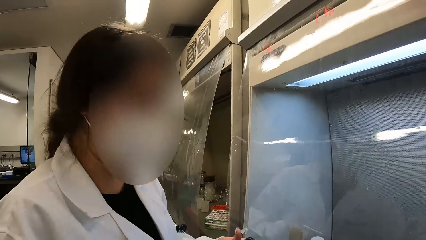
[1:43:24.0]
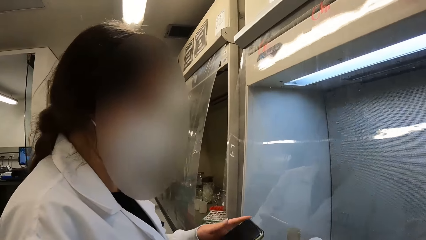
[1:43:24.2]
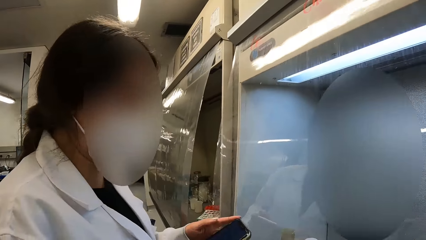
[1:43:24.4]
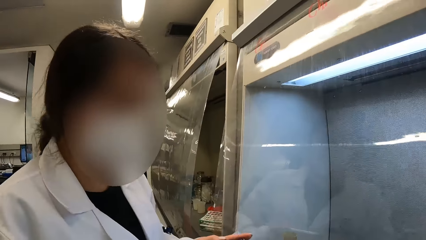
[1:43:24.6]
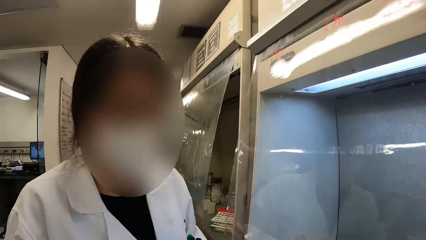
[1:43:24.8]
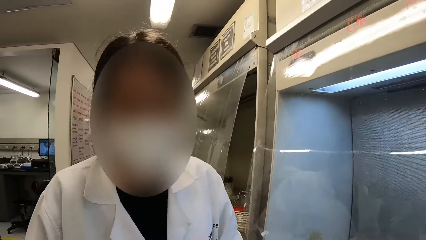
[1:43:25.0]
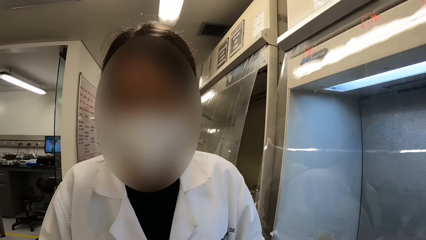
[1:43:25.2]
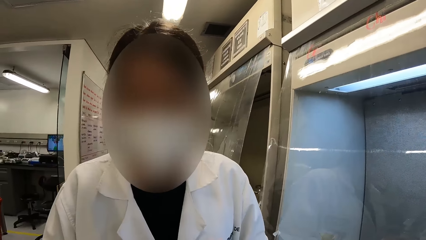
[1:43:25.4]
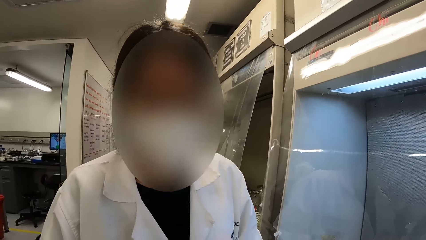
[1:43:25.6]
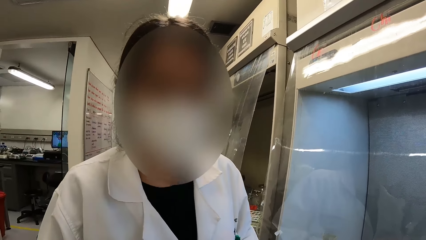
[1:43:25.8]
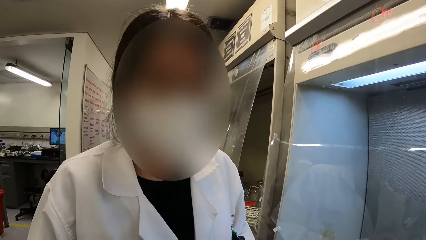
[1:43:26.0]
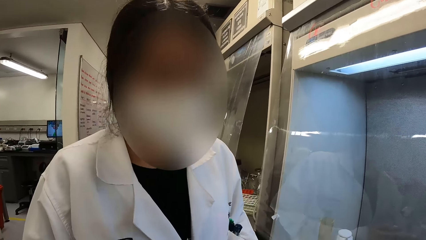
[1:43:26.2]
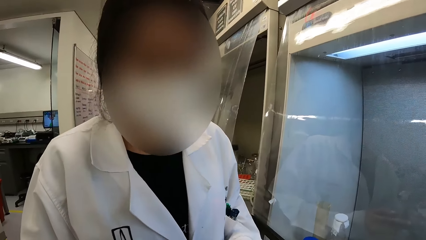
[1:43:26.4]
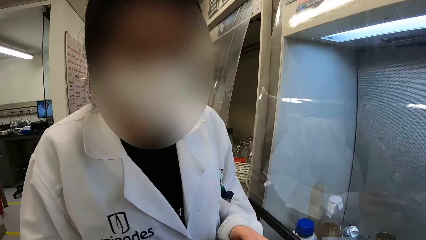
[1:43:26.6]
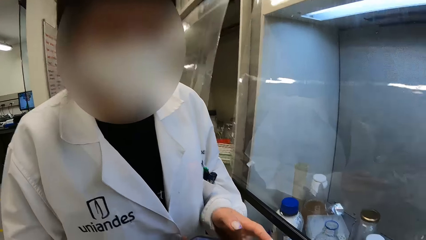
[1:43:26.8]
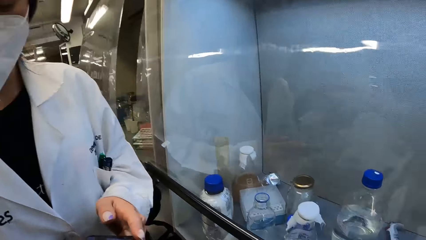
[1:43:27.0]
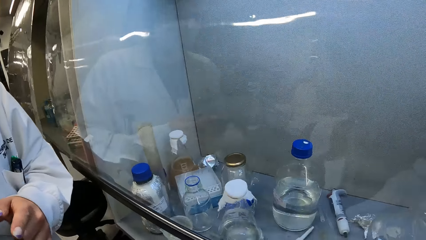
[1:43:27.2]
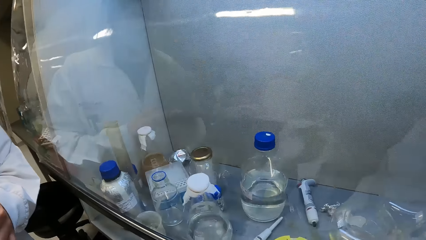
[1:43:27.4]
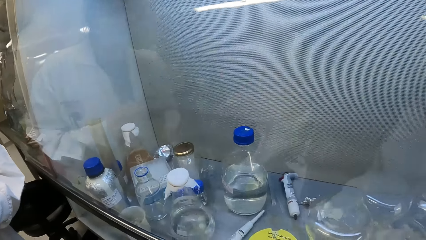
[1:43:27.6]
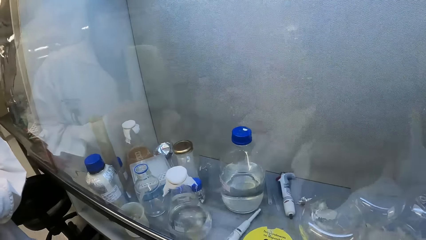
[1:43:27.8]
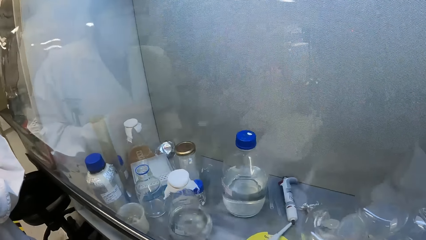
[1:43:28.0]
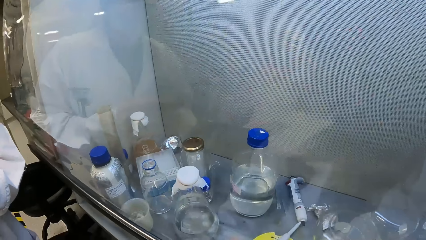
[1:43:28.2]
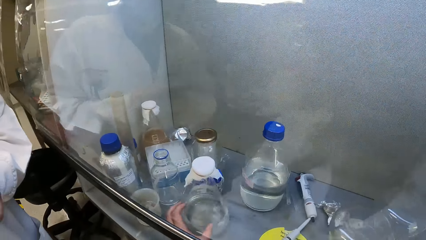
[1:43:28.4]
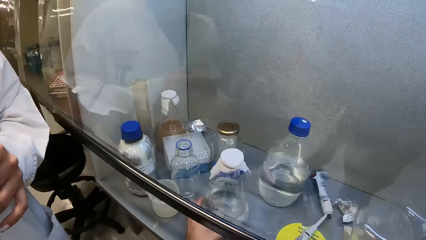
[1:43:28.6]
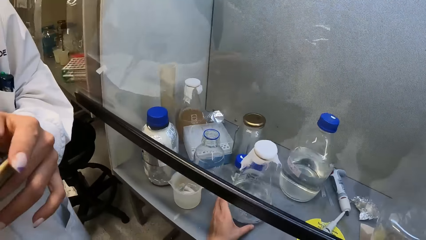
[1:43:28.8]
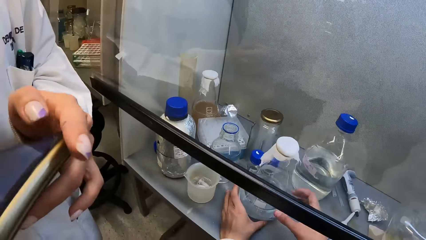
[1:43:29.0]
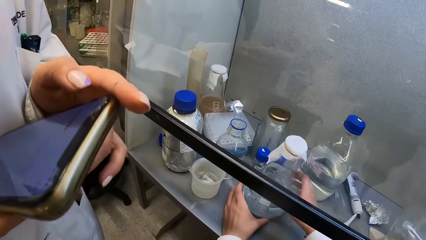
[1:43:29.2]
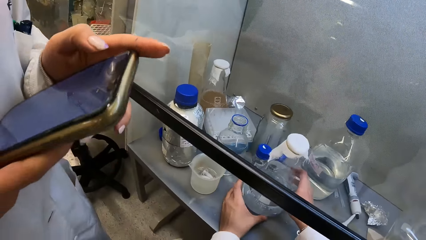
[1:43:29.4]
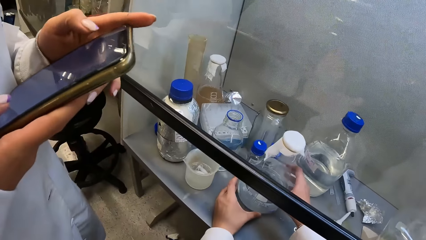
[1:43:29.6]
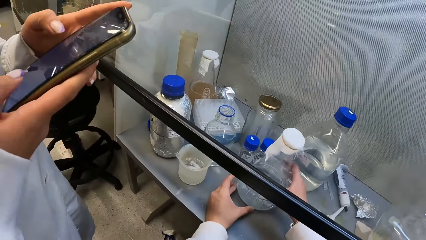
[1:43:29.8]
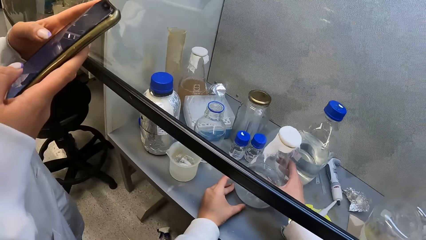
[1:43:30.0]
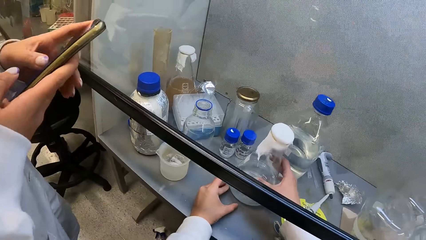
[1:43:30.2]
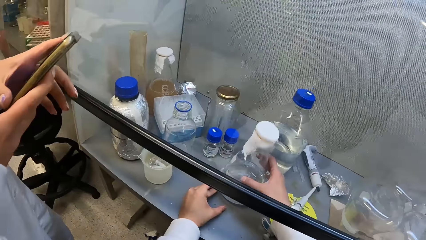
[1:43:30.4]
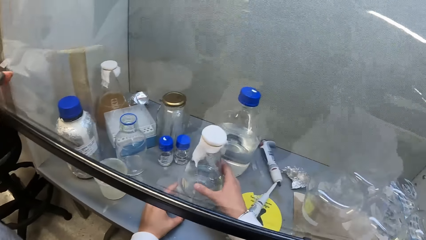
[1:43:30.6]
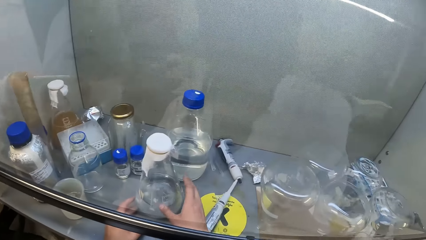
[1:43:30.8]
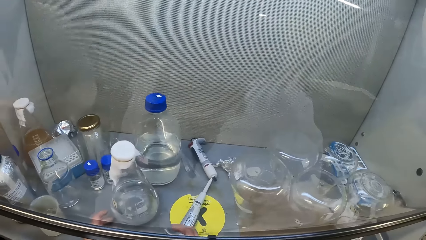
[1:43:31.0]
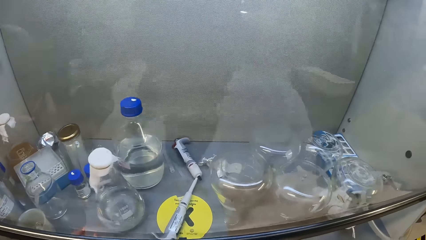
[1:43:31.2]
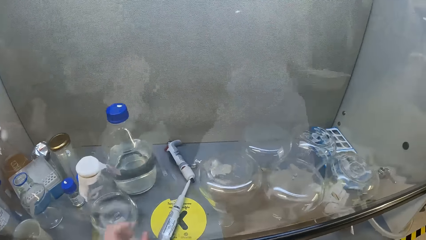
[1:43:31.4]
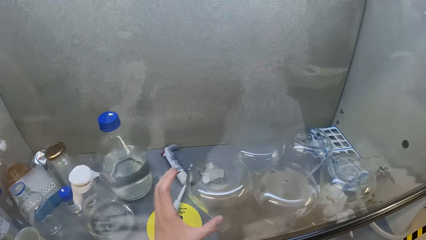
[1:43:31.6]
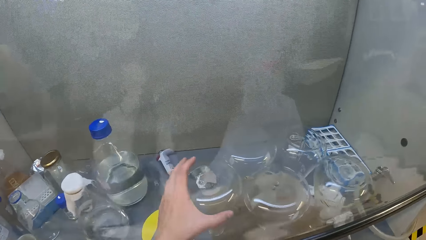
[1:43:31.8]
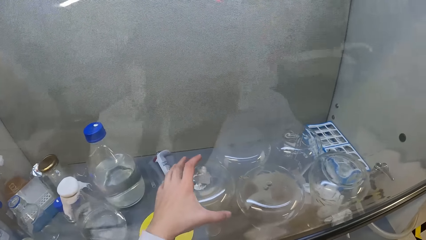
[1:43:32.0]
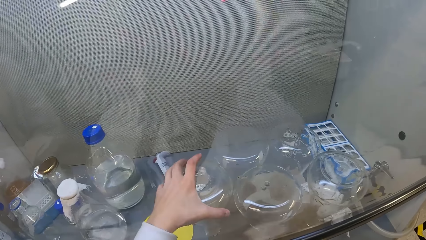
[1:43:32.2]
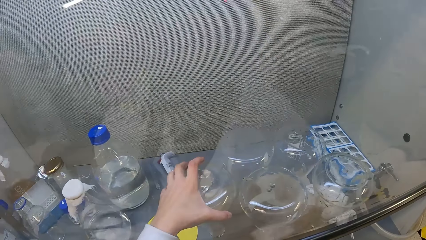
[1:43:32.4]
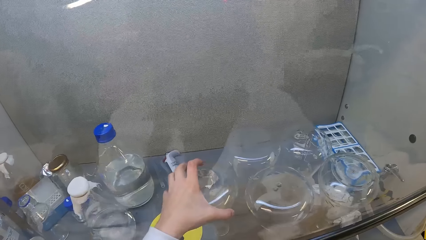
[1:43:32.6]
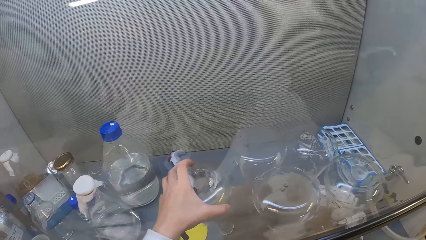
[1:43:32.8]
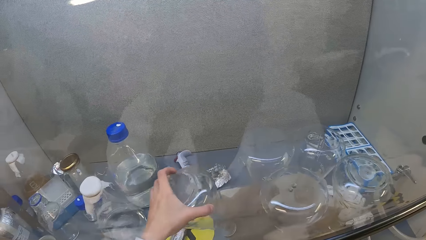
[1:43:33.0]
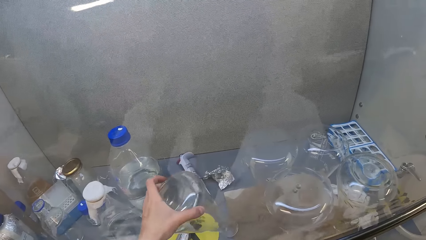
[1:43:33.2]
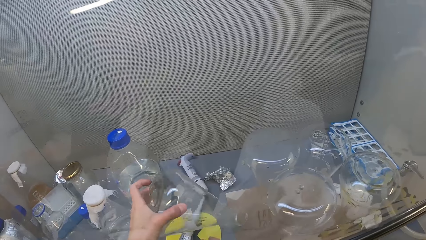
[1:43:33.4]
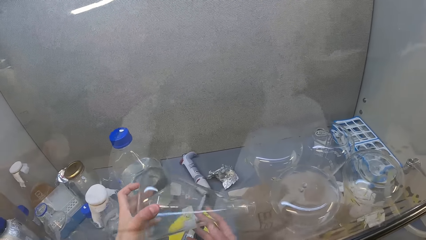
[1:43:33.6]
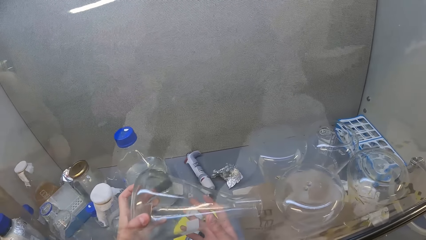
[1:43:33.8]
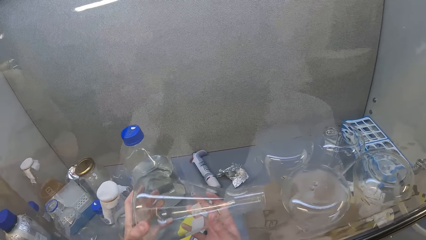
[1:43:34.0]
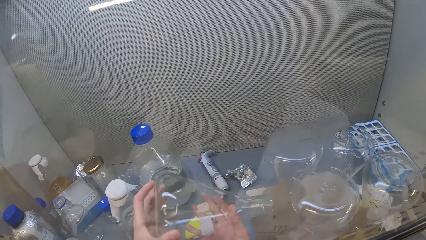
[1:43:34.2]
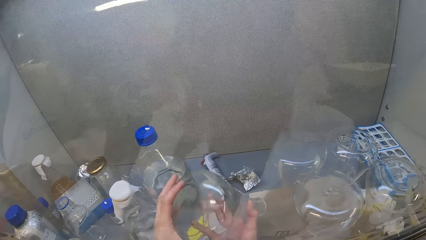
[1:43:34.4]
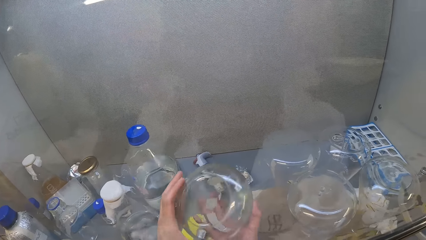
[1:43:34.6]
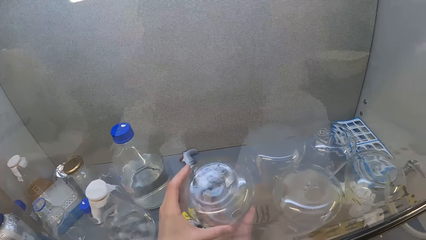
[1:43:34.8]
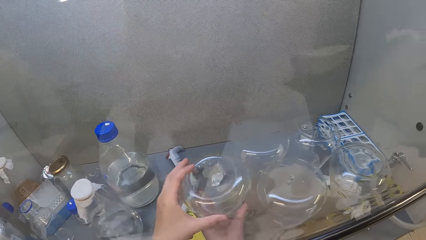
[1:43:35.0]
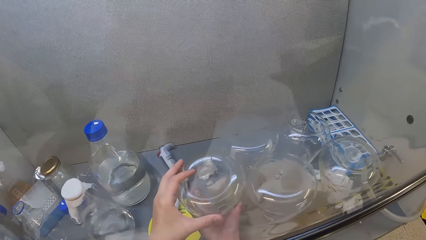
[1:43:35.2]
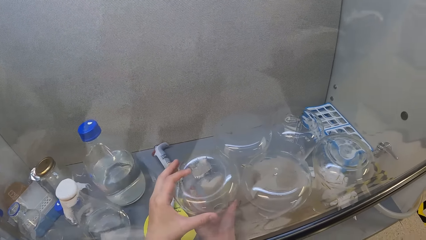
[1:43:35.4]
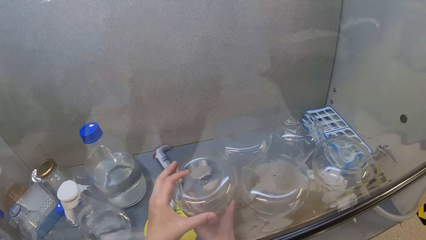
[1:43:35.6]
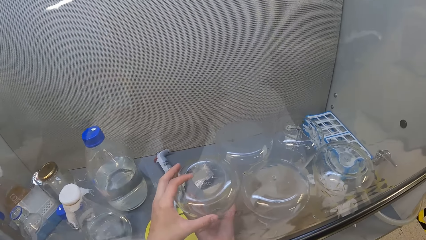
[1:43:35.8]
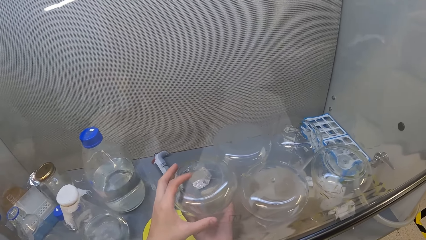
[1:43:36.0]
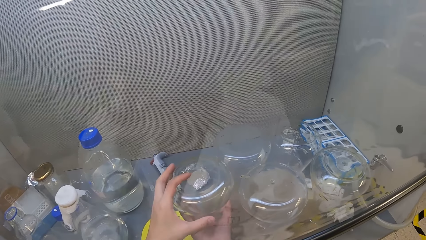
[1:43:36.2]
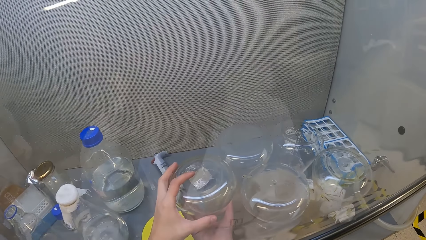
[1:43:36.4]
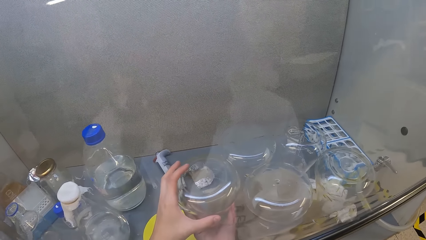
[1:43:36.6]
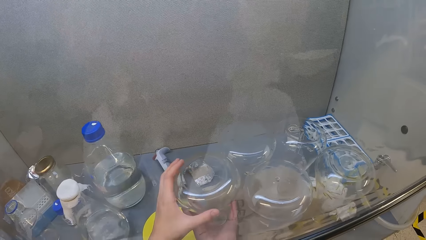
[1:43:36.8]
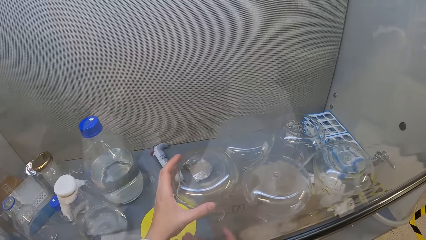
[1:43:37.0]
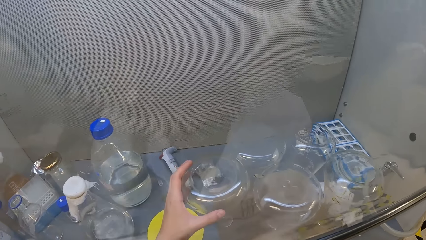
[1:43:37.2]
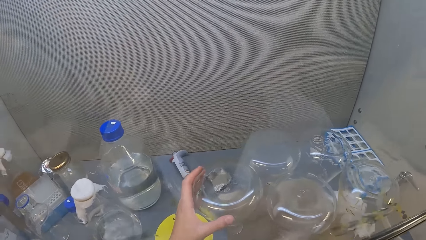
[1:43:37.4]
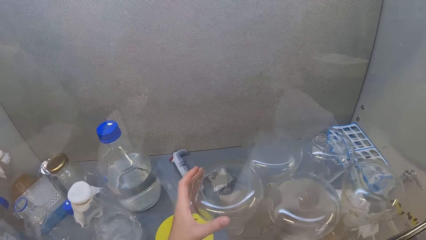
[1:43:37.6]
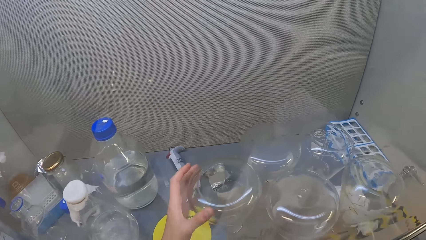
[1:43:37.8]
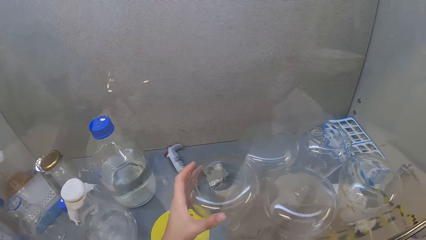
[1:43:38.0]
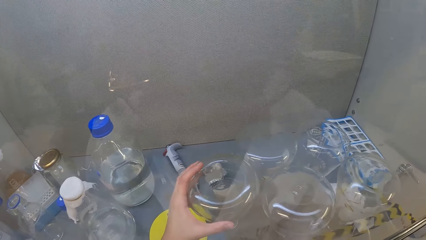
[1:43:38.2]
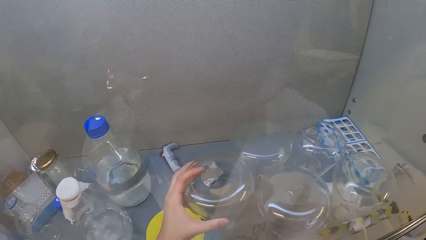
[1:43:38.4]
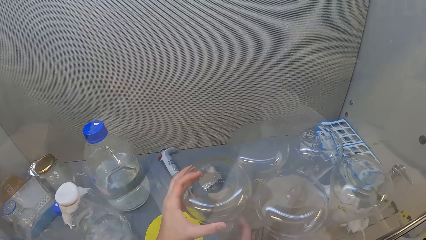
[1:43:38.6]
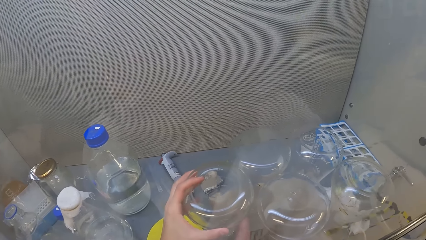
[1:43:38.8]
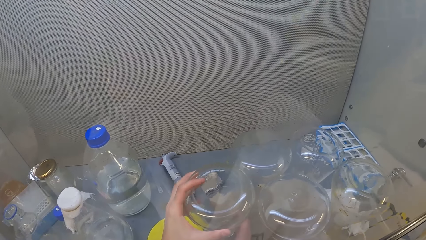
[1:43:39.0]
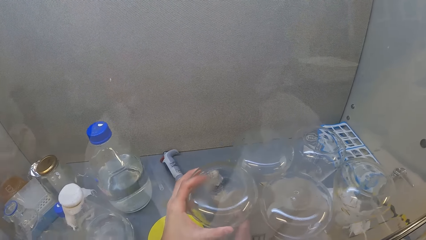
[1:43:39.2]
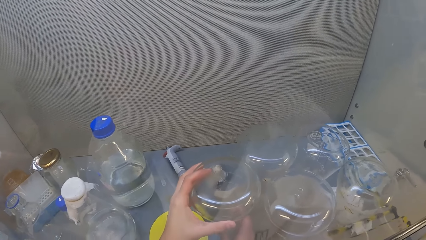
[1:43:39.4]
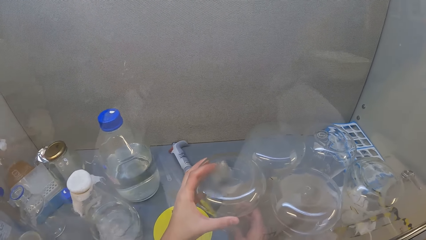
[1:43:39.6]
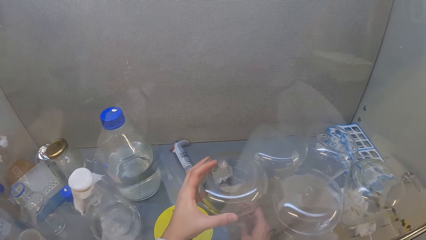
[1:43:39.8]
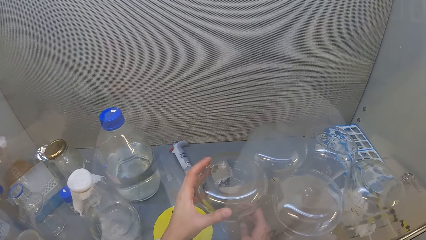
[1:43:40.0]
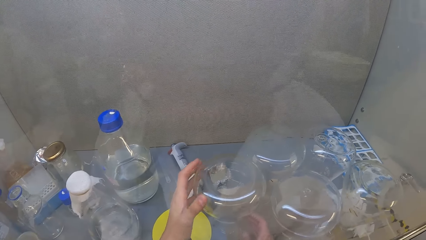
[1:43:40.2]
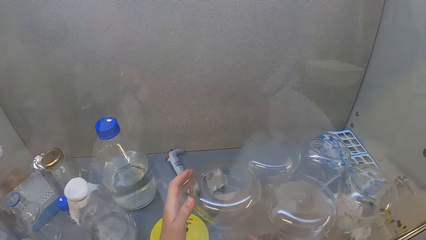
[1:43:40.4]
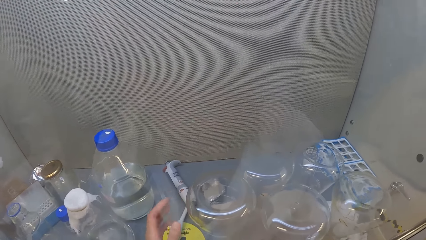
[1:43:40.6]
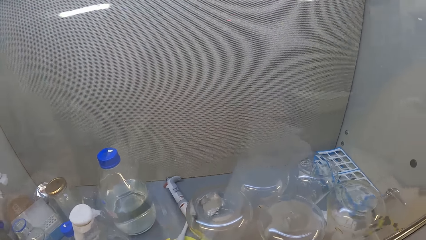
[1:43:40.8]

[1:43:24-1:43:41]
A person interacts with the camera wearer. The camera wearer looks around. They hold the conical flask or glass container. The person uses the phone. The camera wearer picks up the conical flask from the table. They examine the conical flask. They place the conical flask on the counter. They adjust the container.
